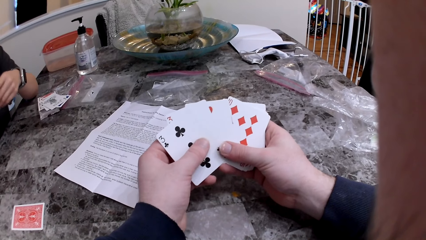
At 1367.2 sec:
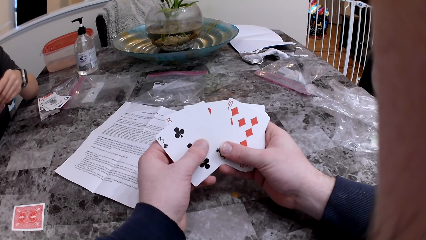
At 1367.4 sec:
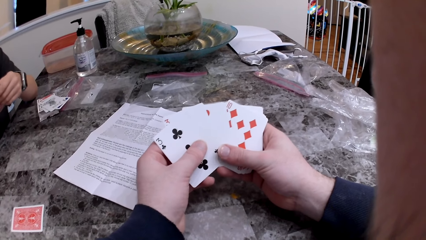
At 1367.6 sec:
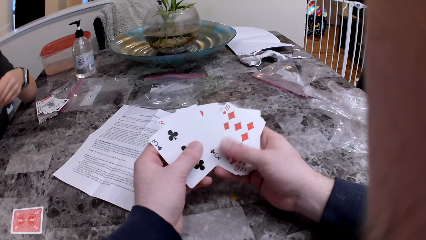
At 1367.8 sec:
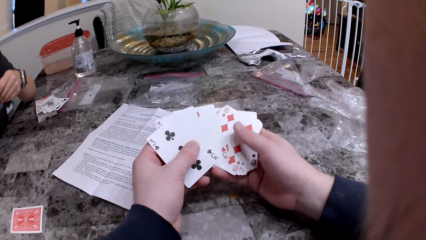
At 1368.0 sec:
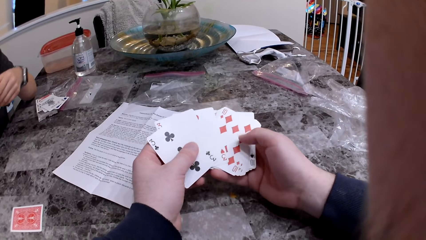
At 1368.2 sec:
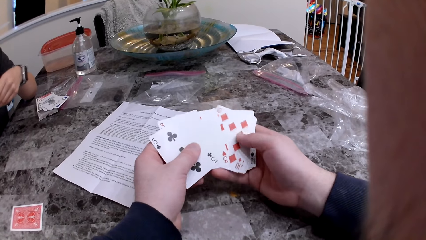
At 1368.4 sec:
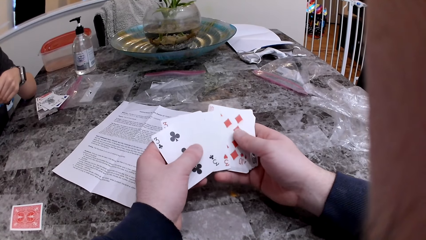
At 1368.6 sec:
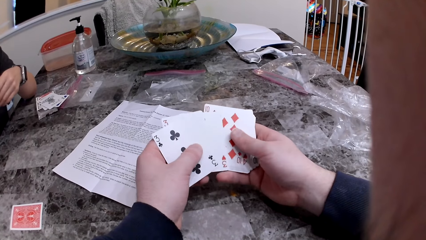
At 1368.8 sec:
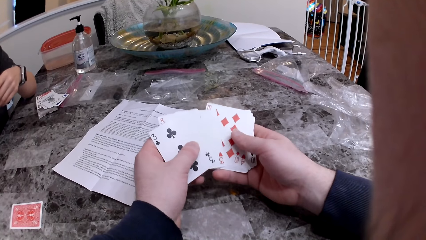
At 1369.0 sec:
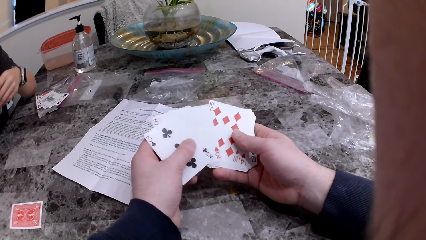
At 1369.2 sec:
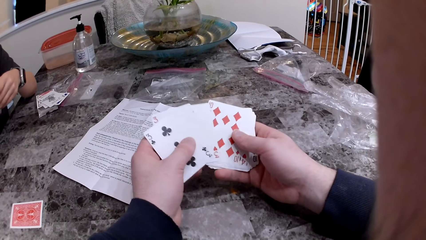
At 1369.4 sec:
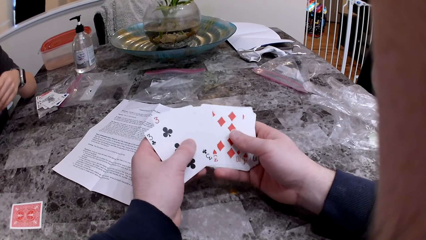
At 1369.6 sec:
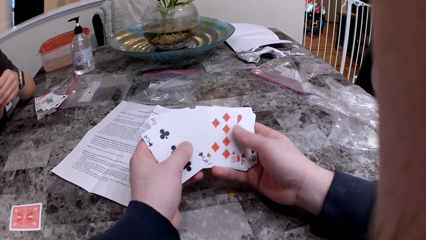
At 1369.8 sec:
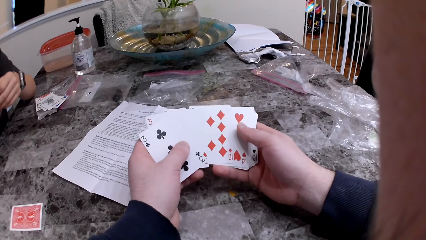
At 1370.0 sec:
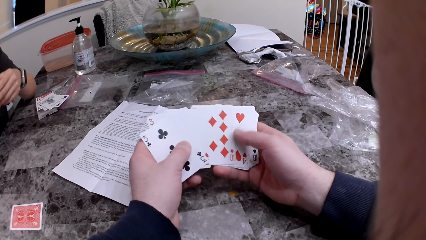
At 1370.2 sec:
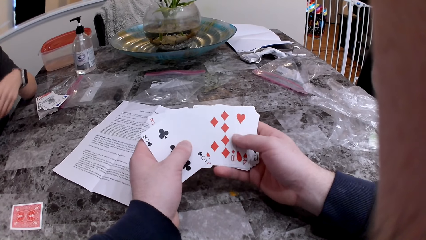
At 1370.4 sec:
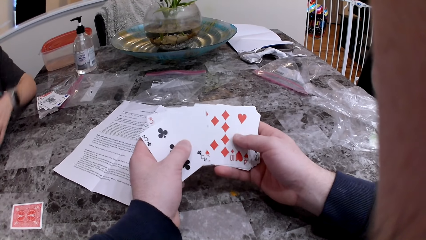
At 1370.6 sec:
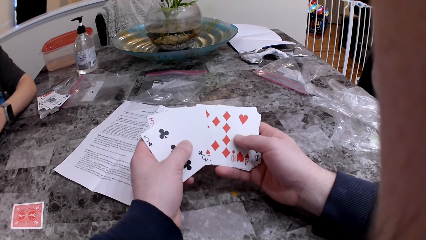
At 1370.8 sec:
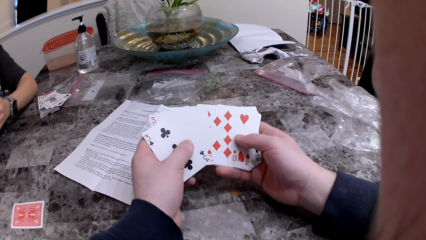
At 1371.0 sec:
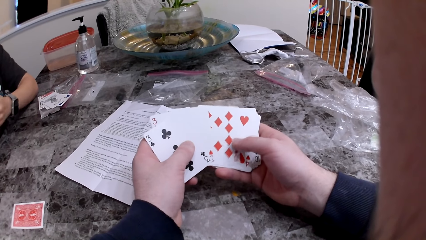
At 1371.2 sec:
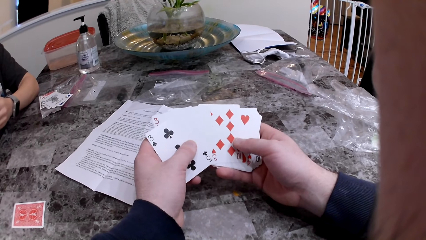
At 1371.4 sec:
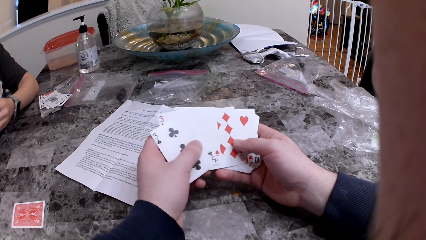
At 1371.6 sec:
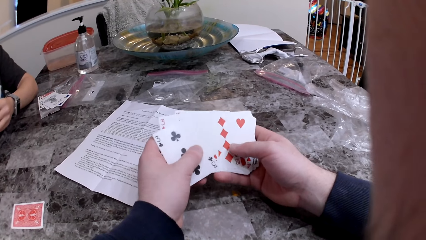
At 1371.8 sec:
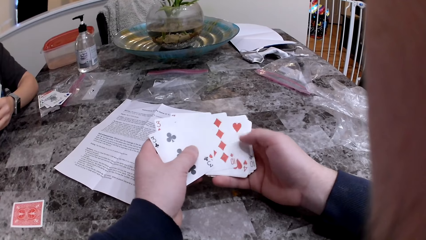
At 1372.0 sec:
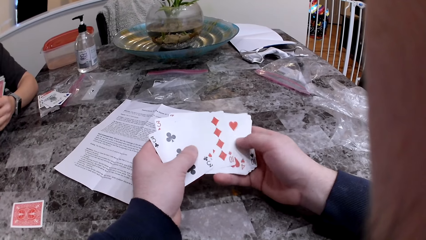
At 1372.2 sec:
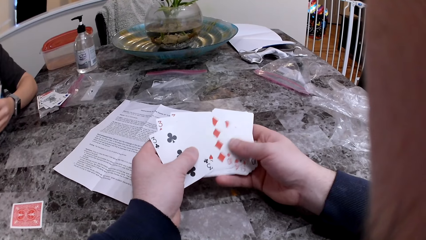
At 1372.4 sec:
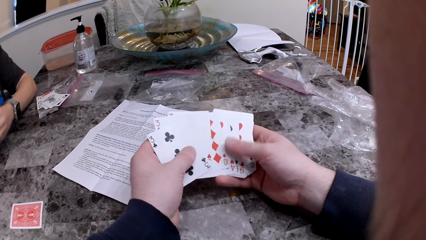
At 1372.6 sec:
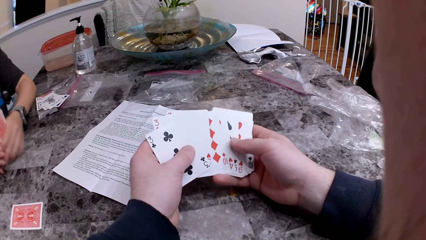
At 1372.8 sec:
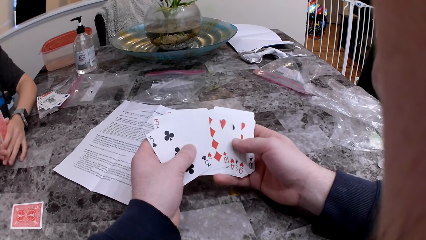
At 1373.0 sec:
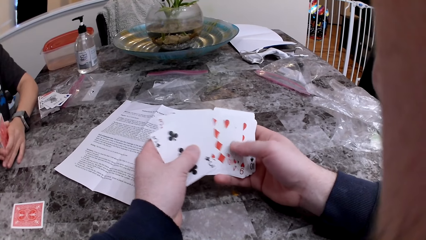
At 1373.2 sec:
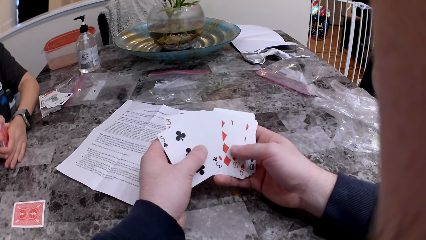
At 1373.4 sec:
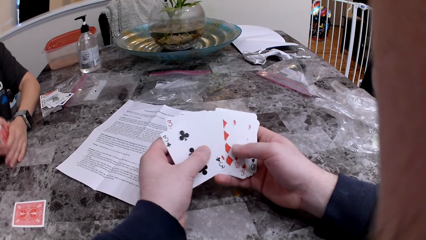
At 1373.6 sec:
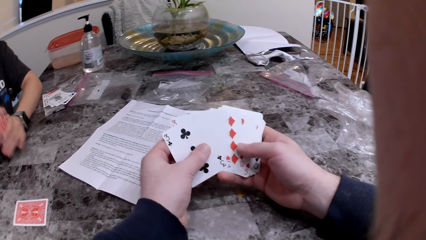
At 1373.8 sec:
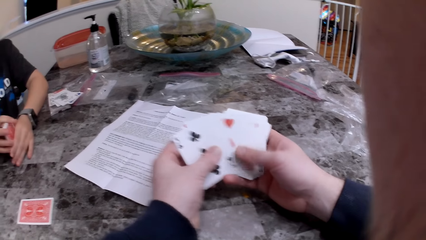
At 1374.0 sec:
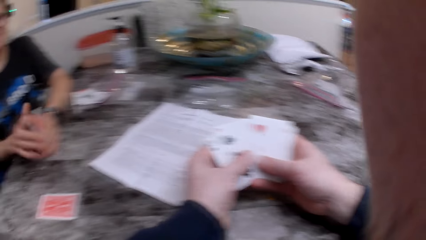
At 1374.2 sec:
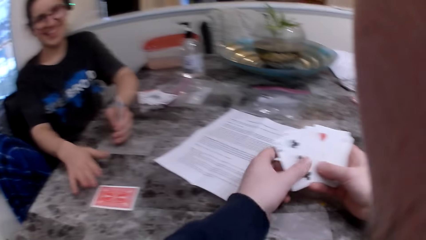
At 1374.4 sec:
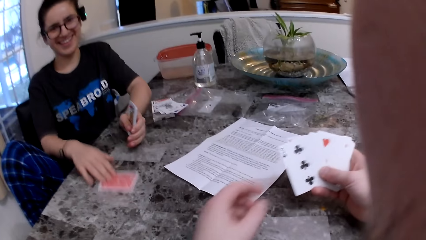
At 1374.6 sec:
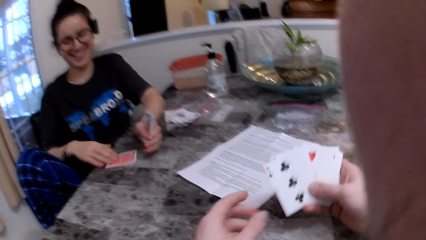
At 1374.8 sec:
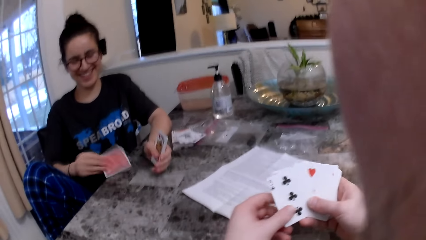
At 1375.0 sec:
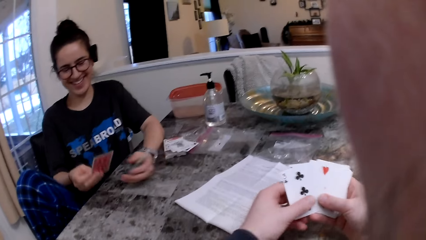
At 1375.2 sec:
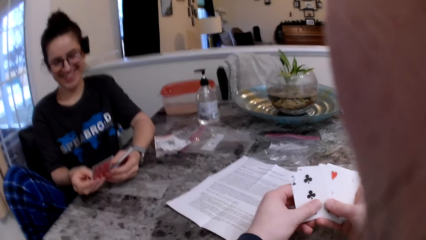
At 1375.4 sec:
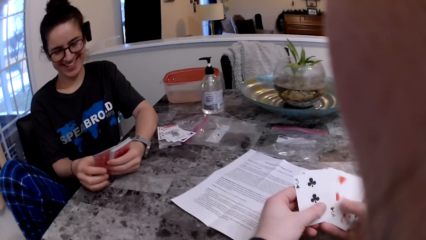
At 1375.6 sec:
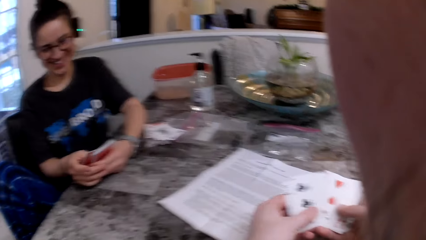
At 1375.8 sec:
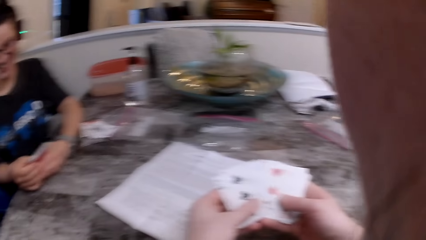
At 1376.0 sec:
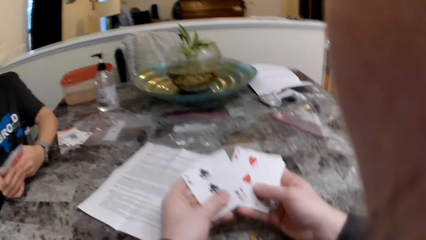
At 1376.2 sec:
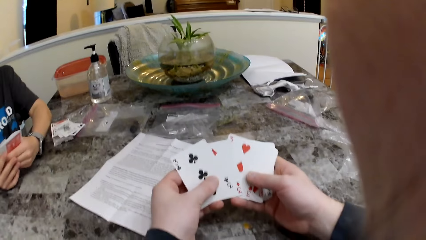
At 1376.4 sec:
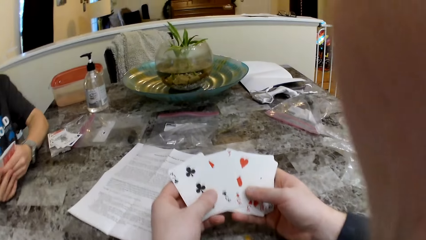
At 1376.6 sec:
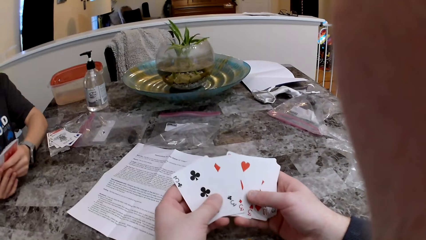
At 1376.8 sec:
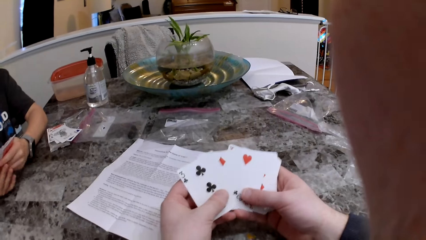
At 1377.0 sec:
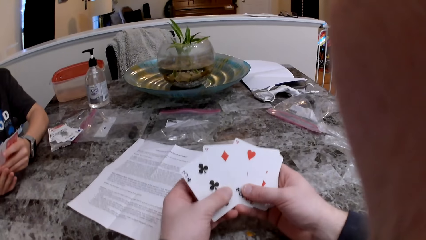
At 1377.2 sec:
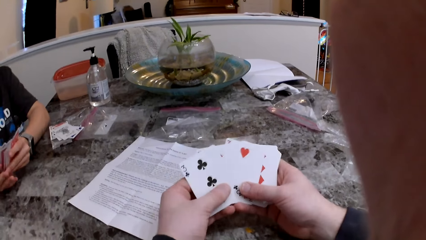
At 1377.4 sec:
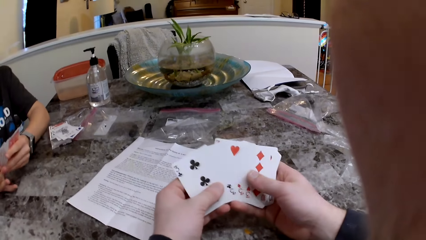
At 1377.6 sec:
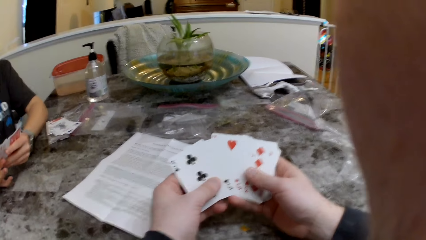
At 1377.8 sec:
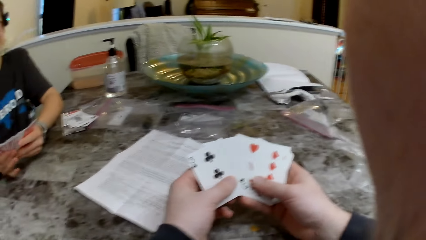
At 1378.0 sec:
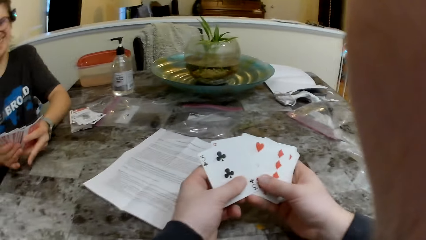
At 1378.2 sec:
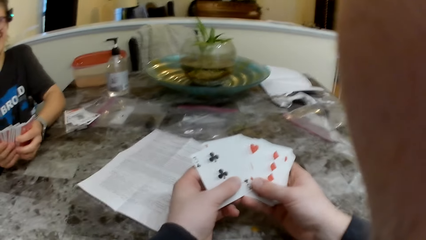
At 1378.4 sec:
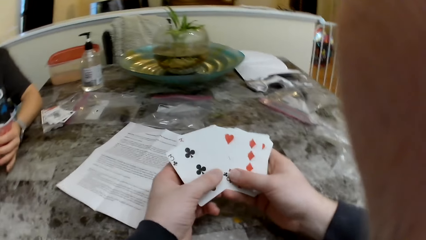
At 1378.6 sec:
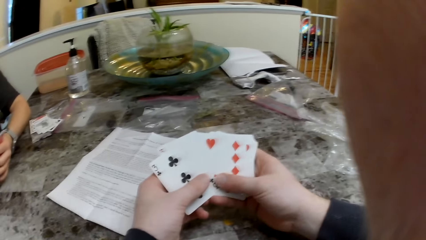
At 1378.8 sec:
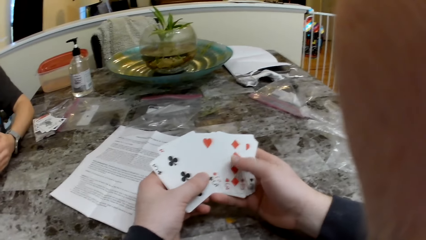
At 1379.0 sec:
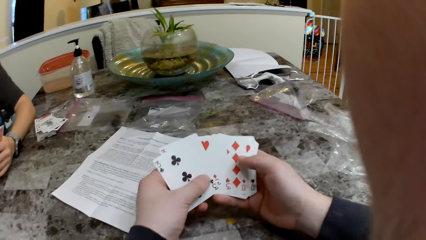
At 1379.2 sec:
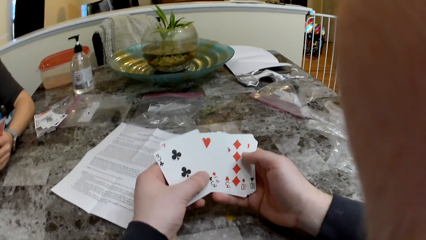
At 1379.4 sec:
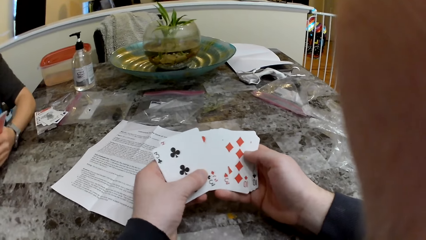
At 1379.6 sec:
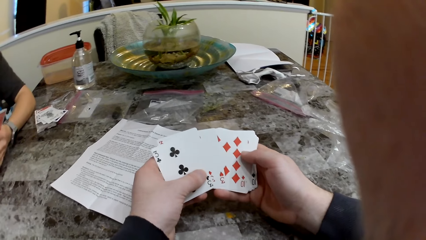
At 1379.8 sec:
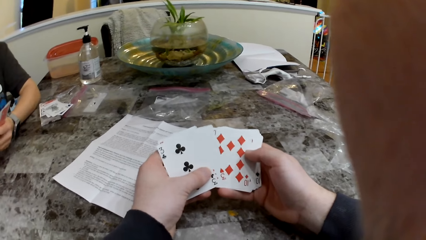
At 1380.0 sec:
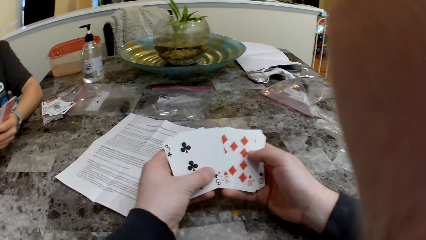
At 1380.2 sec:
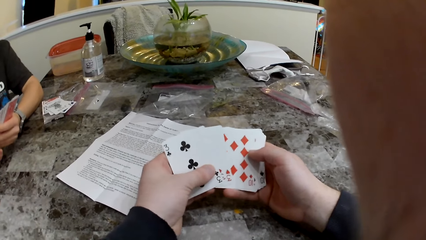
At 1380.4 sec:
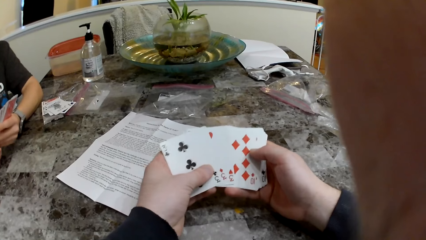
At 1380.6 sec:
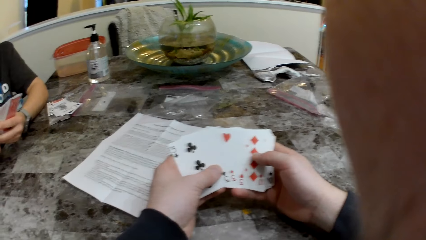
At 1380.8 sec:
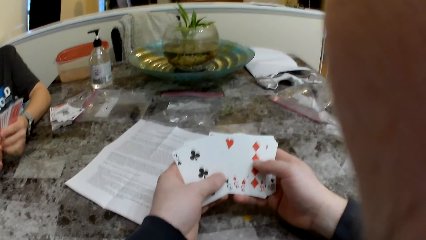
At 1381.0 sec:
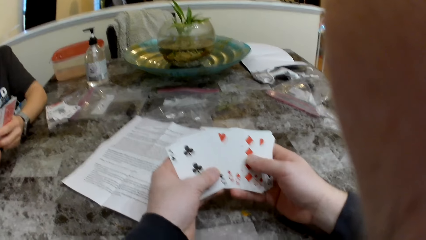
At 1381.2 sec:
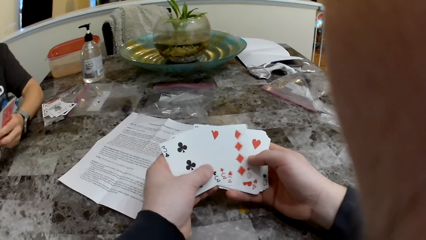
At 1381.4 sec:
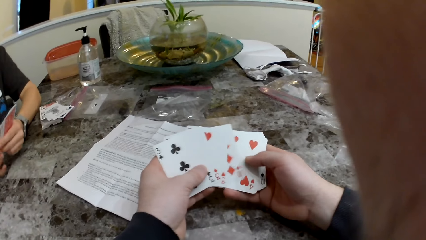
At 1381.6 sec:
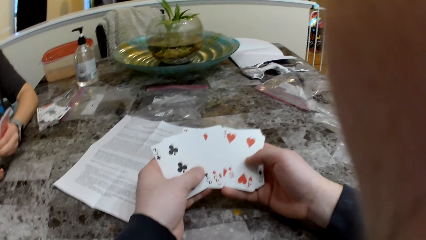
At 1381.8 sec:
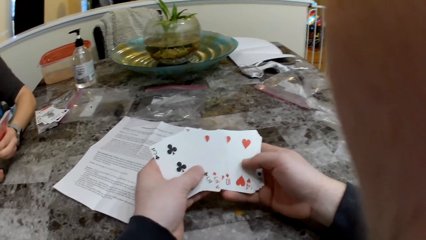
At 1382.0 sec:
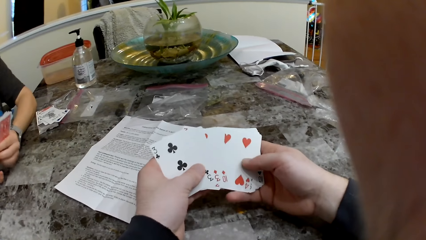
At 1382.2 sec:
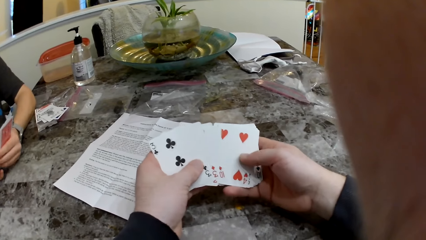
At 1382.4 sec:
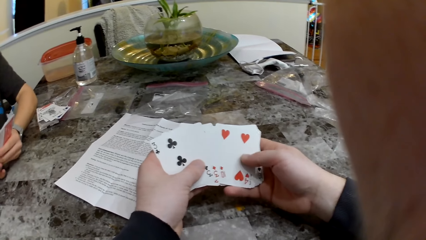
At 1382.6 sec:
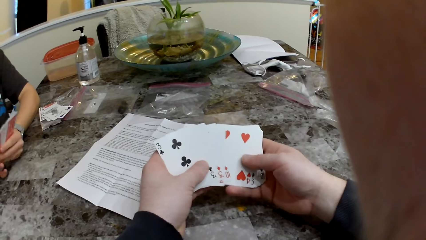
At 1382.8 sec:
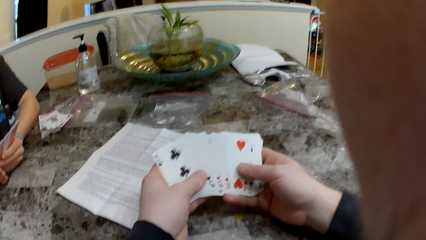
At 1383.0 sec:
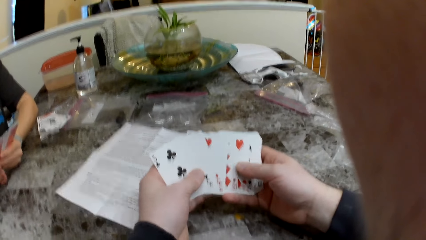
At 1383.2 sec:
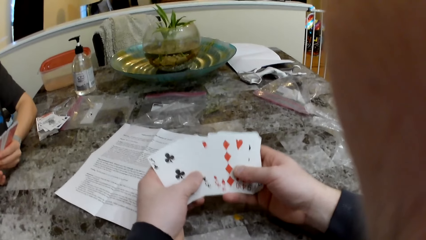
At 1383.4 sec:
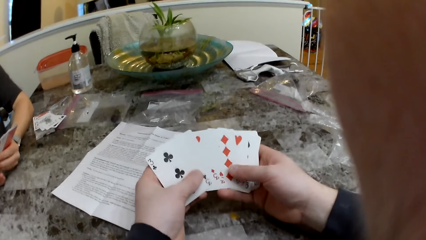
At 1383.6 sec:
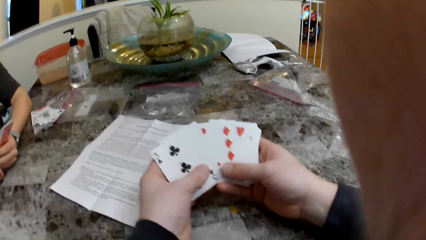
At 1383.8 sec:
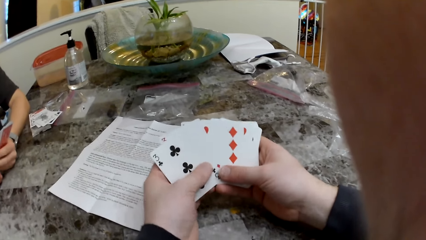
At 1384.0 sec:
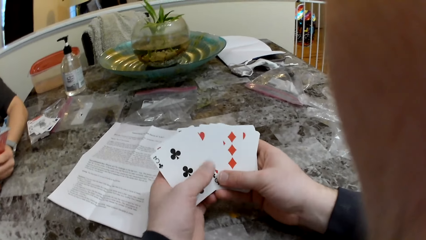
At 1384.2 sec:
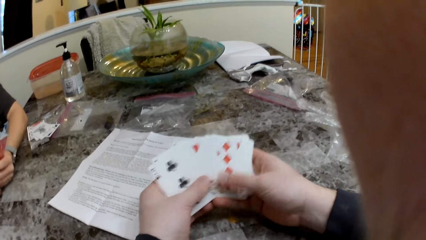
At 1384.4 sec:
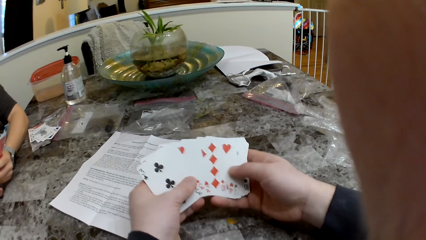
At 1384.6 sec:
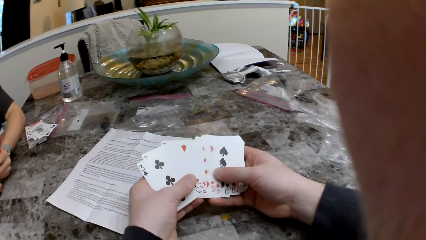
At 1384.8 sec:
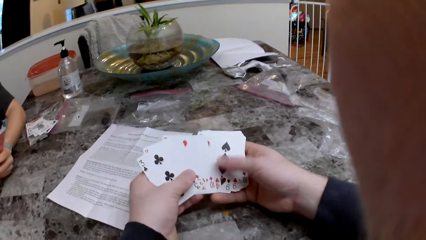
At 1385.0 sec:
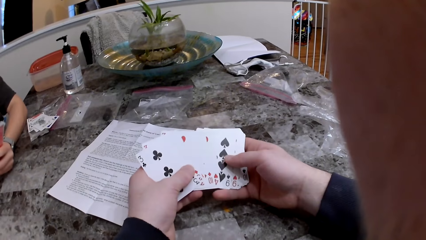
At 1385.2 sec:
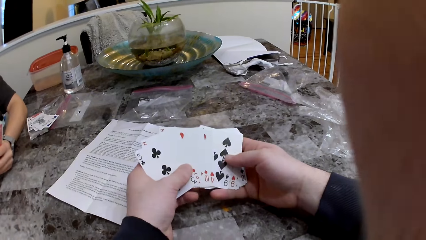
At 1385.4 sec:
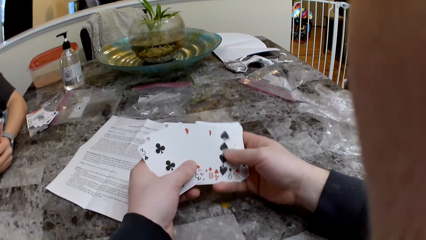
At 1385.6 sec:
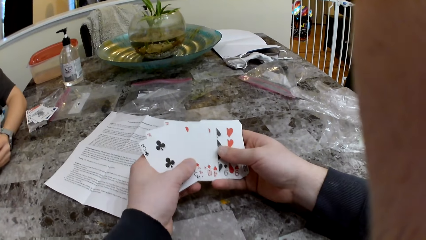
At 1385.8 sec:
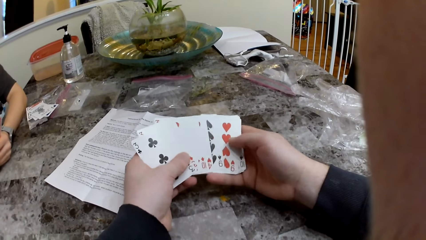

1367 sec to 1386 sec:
The woman spreads the cards in her hands. The woman hits the cards on the table with both hands and arranges the cards on the table. The woman picks a card on the table with her right hand and turns the card.
